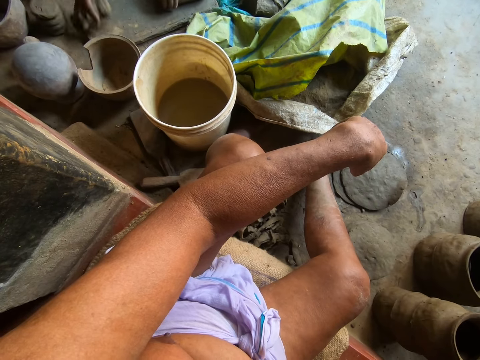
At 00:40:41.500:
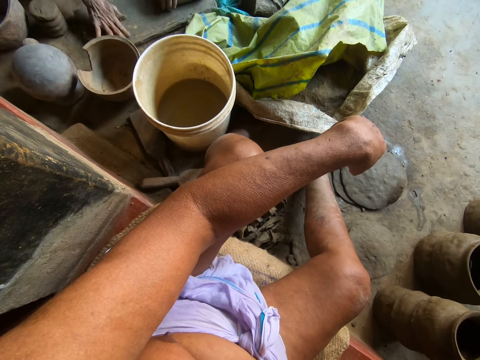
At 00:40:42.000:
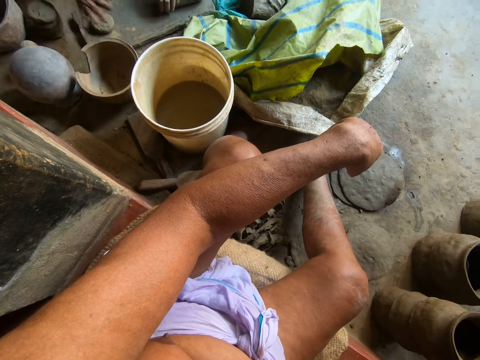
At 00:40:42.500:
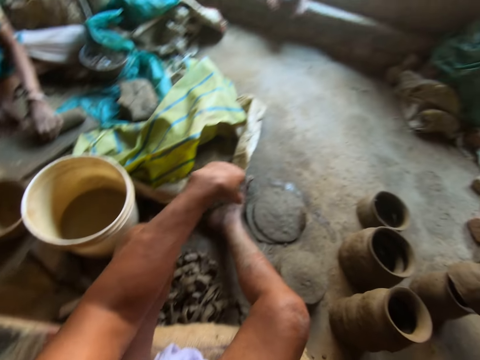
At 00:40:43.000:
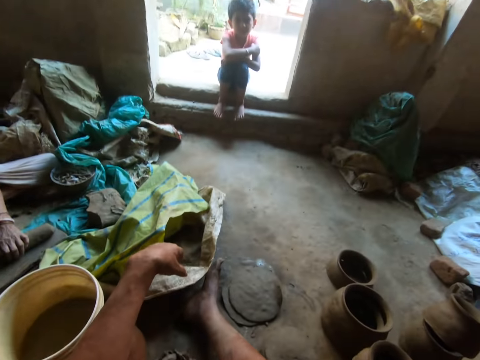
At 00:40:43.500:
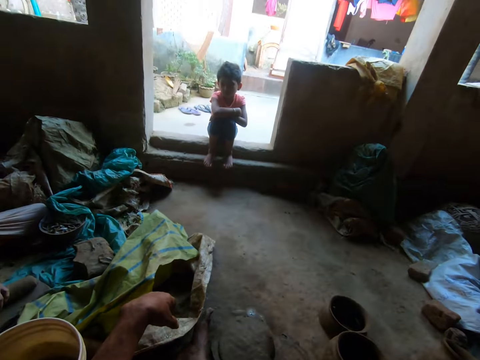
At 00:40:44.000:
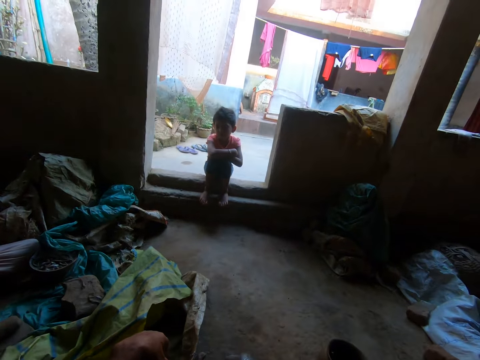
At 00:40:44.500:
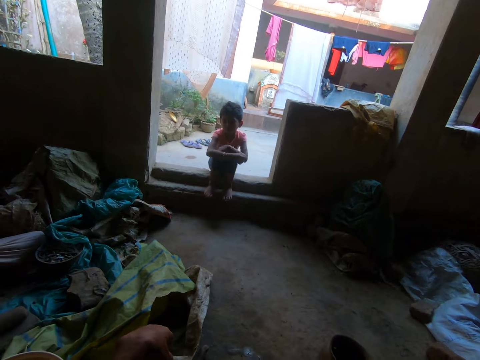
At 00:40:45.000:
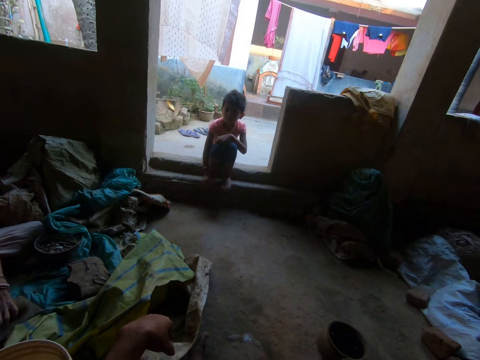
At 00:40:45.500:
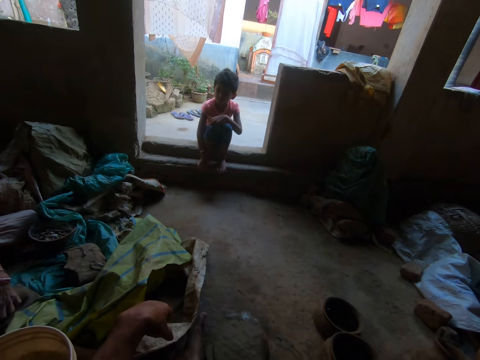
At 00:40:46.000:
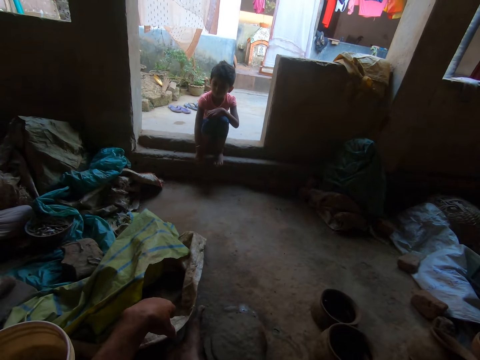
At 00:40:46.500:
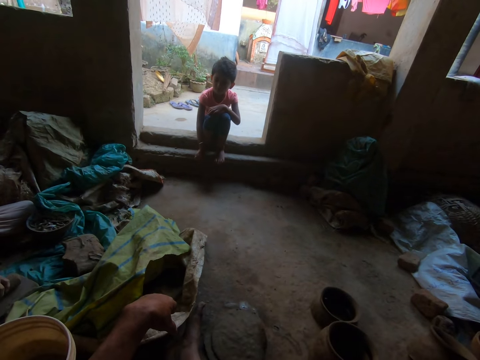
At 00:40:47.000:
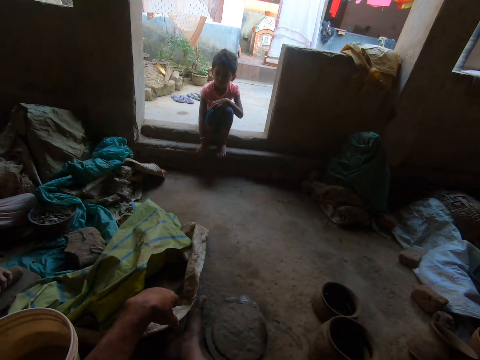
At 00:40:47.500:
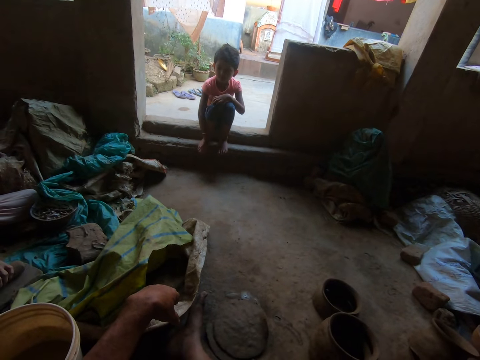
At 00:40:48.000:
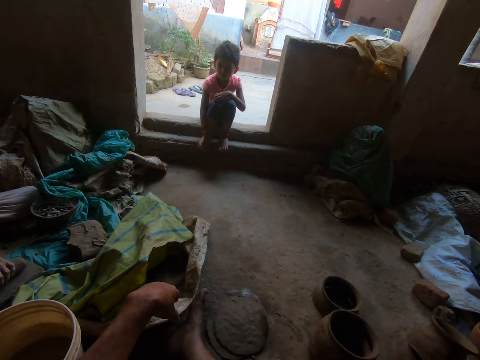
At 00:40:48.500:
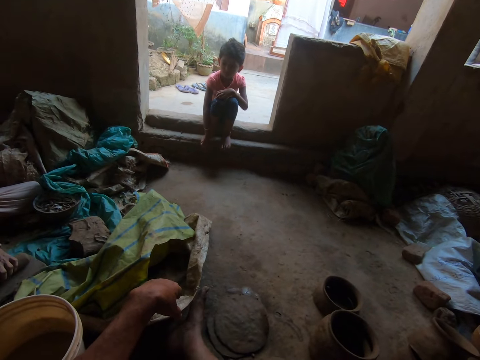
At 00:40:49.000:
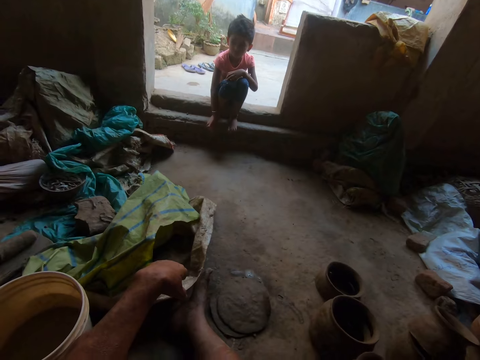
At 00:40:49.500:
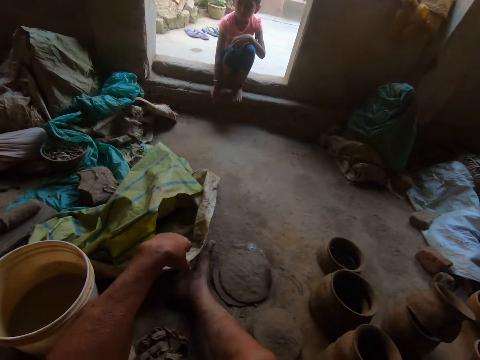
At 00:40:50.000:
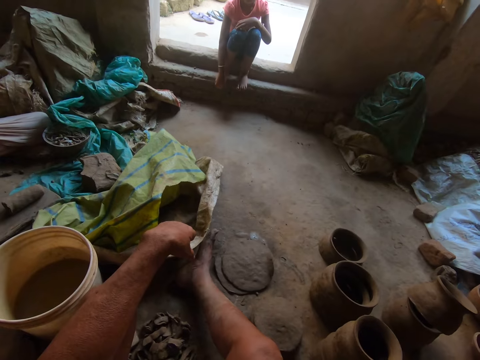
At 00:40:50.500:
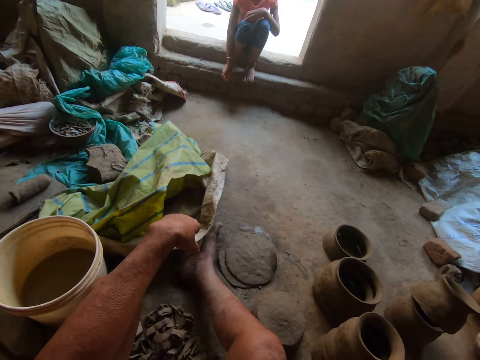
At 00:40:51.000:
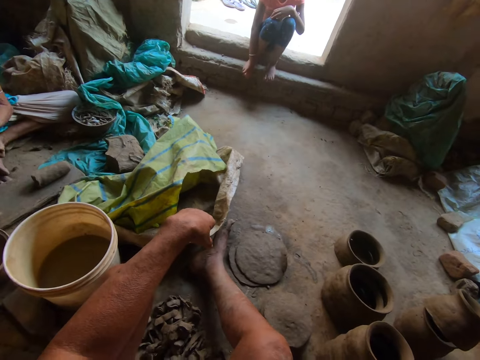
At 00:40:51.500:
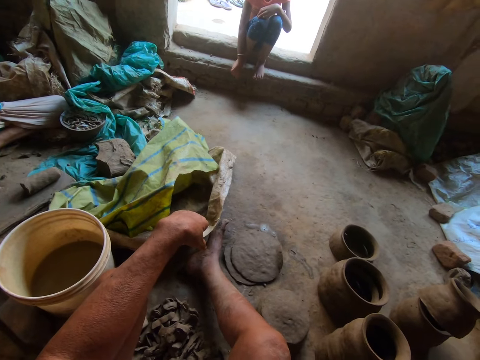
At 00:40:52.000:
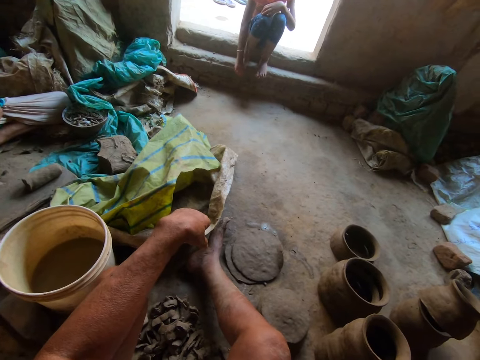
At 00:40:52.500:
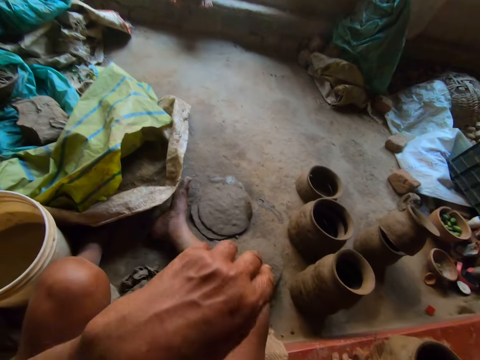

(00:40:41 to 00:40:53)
The woman drops the clay on the wood plank with her right hand. The woman molds the clay on the wood with her right hand.

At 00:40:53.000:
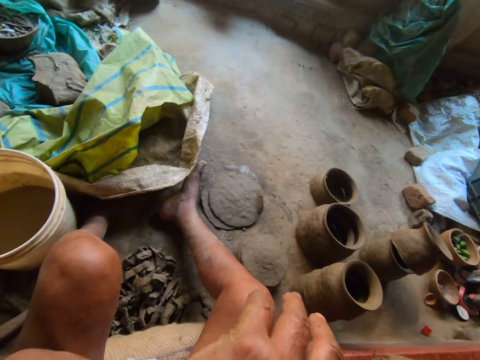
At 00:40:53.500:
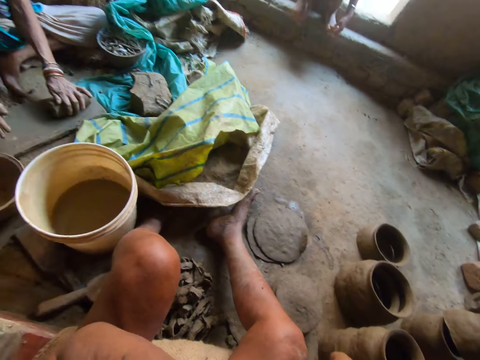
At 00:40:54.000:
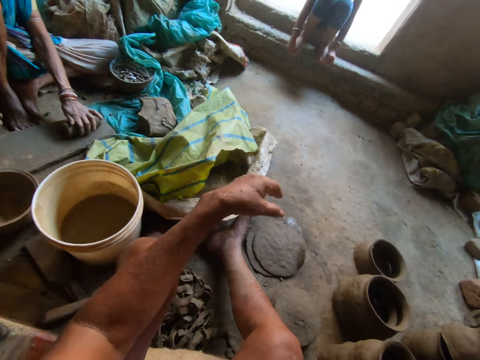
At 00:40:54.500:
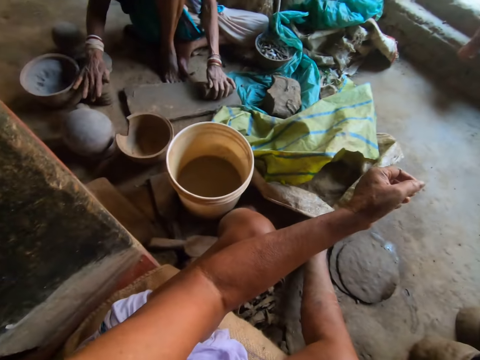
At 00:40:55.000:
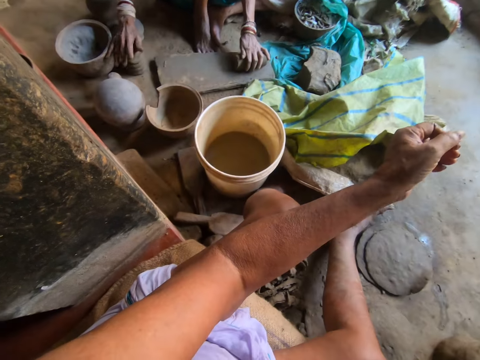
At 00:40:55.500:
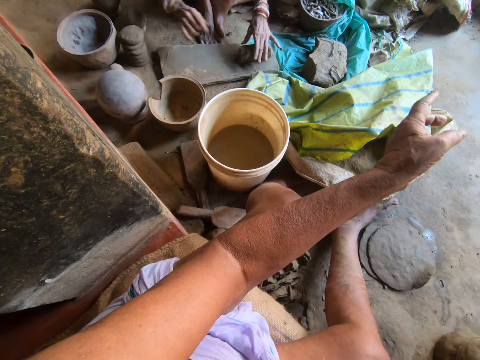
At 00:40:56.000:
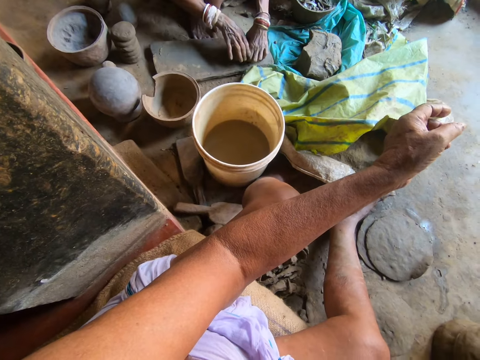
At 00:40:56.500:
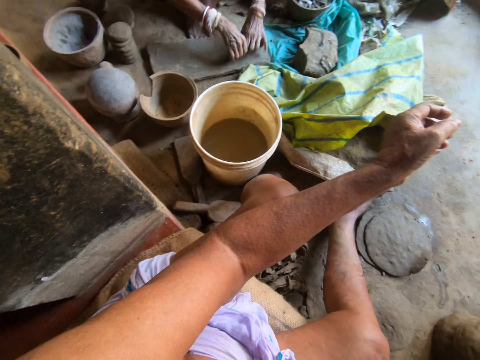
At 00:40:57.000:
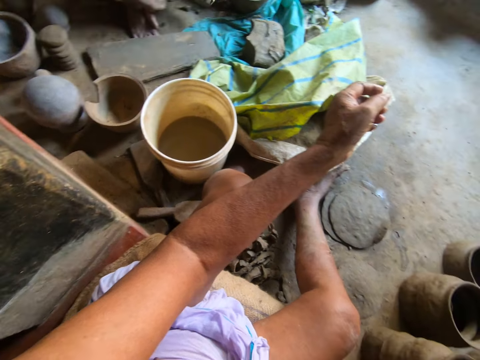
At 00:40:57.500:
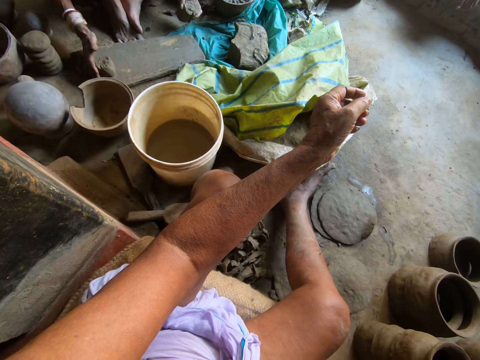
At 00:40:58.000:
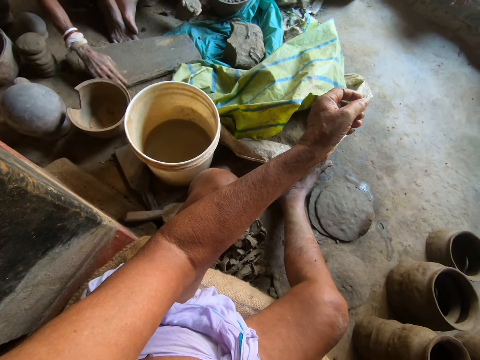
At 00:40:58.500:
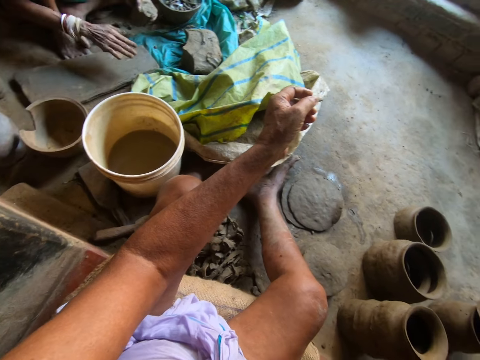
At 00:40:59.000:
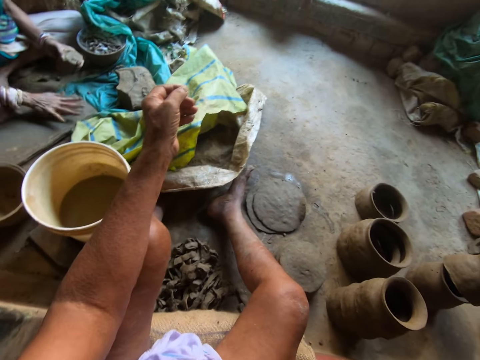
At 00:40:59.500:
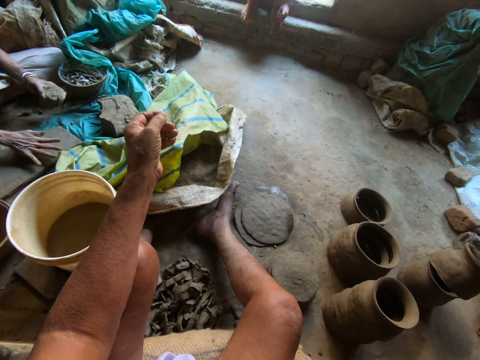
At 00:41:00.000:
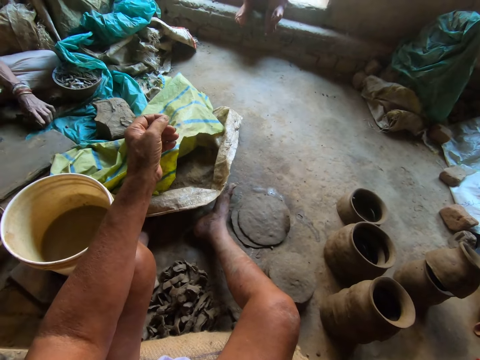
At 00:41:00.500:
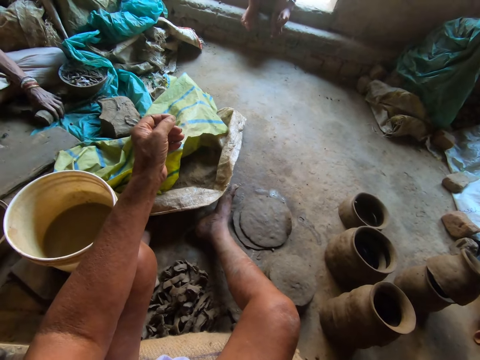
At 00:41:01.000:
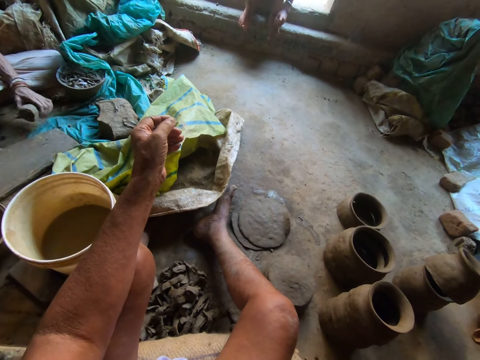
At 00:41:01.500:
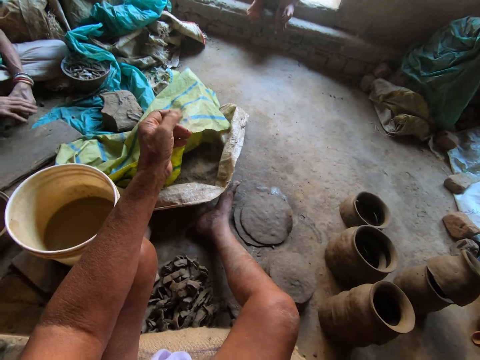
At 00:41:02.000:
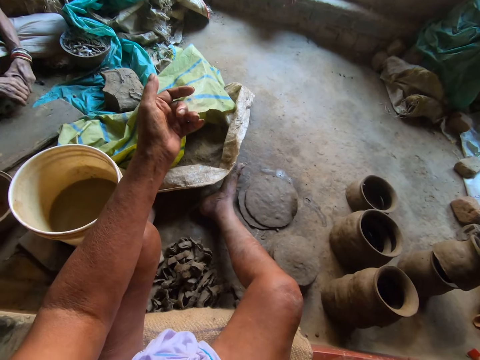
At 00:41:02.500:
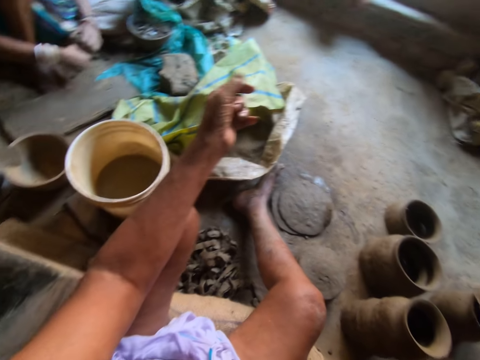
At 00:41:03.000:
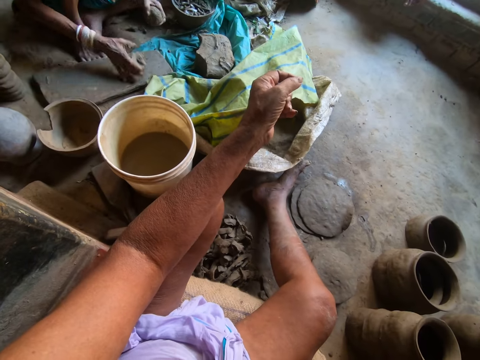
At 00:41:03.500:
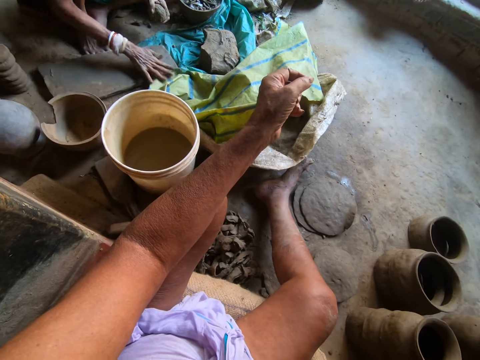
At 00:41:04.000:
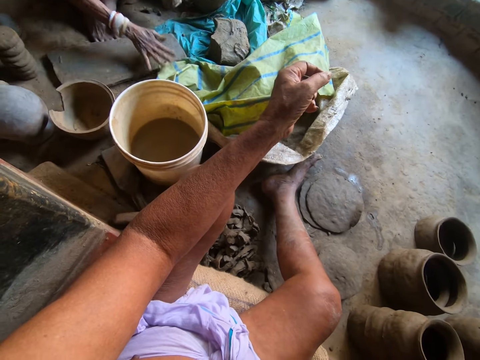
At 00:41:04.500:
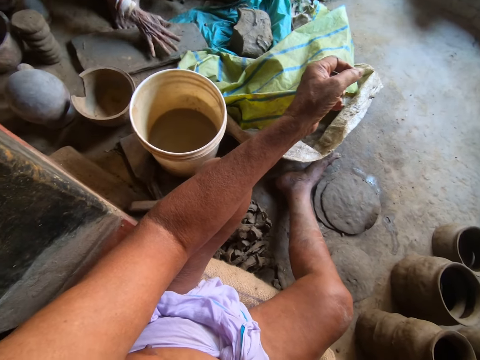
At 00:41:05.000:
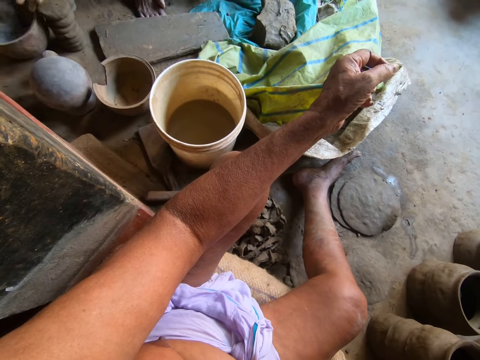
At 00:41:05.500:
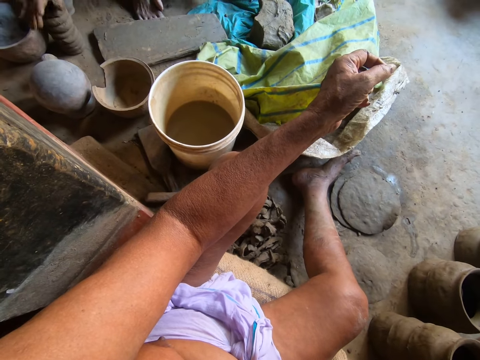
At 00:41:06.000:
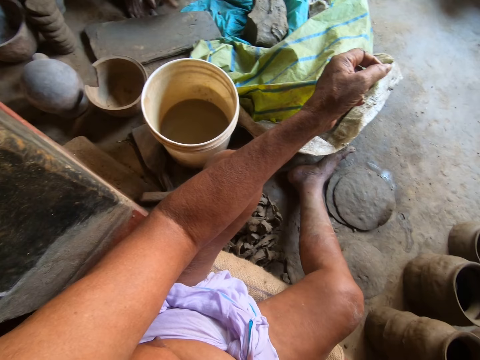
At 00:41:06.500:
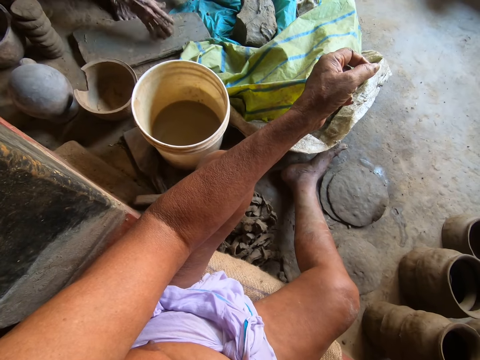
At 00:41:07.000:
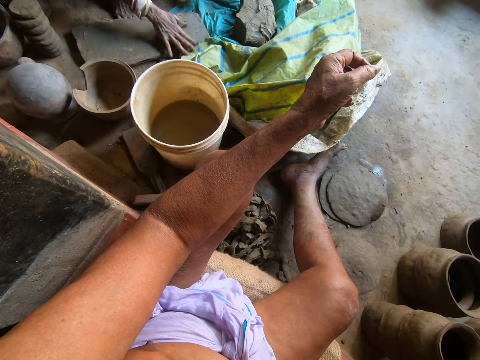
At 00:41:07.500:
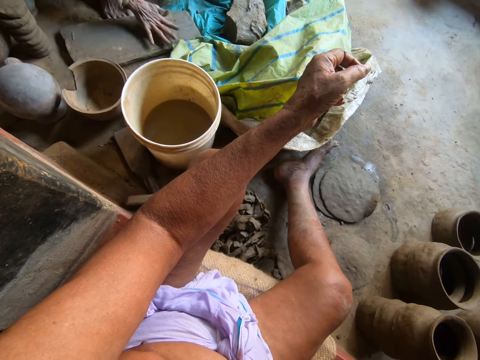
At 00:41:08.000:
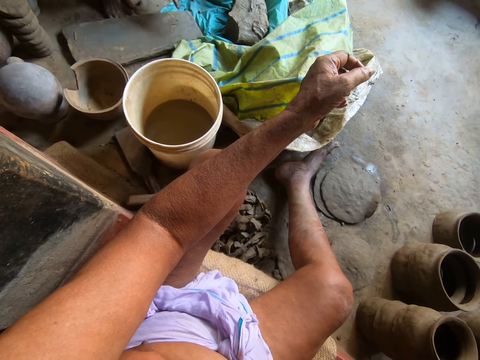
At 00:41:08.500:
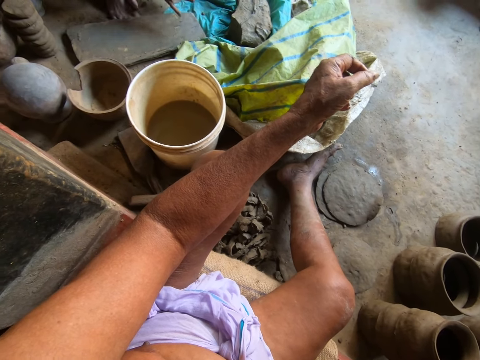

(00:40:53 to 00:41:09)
The woman drops the clay on the floor with her right hand. The woman cuts the clay on the wooden board with both hands. The camera wearer picks the clay from the wooden board with her left hand. The woman puts the clay on the wooden board with her right hand. The woman kneads the clay on the wooden board with her right hand. The camera wearer drops the clay on the floor with her left hand. She picks the clay from the floor with her left hand. She cuts the clay with both hands. She drops the clay in her right hand on the wooden board. The woman kneads the clay on the wooden board with her right hand. The camera wearer stacks the clay on the other clay with her left hand. She drops the clay on the wooden board with her right hand. The woman kneads the clay on the wooden board with her right hand.
